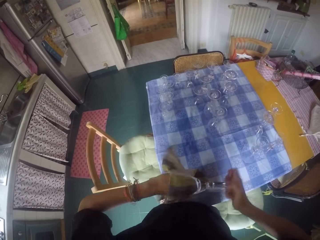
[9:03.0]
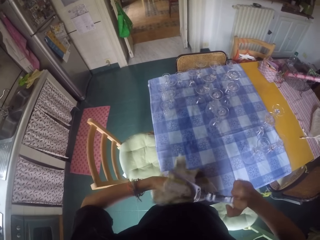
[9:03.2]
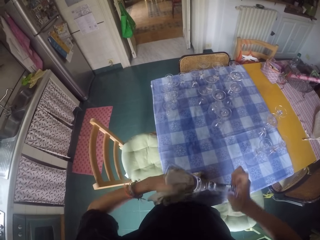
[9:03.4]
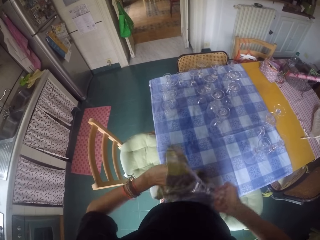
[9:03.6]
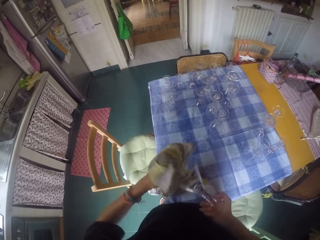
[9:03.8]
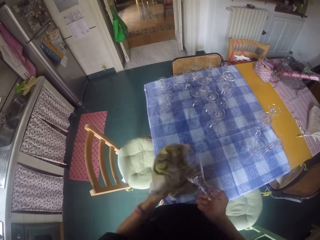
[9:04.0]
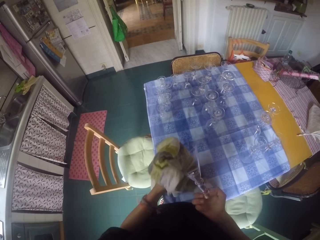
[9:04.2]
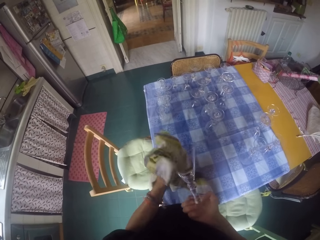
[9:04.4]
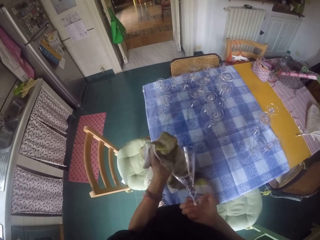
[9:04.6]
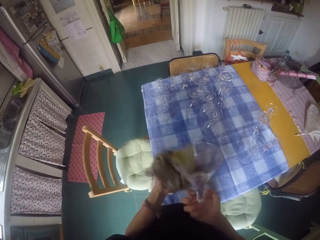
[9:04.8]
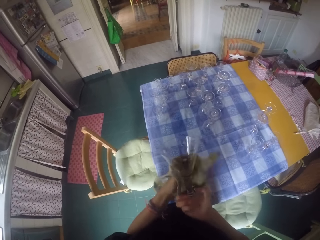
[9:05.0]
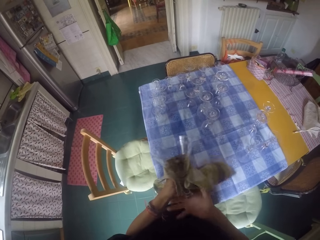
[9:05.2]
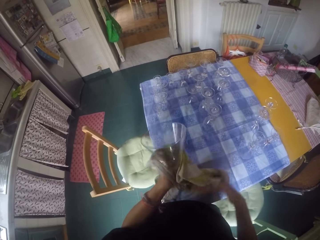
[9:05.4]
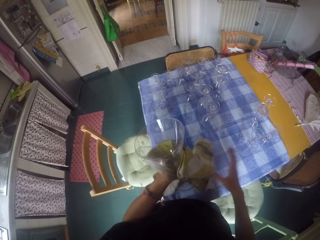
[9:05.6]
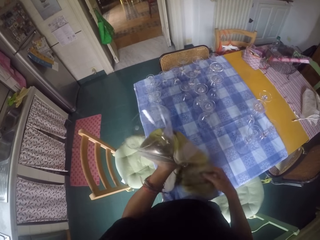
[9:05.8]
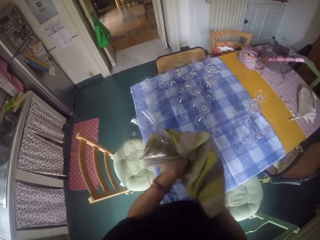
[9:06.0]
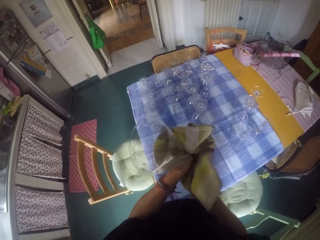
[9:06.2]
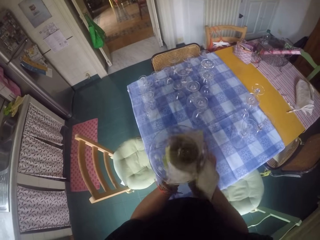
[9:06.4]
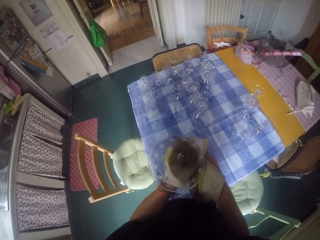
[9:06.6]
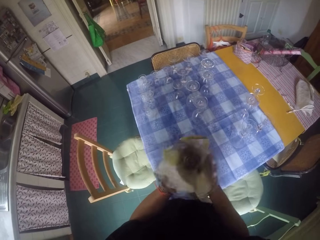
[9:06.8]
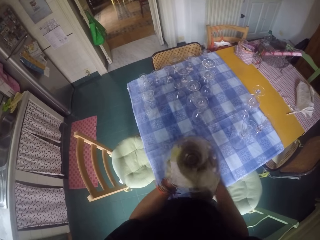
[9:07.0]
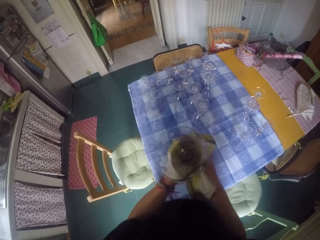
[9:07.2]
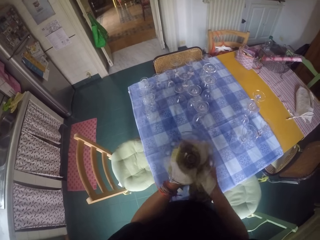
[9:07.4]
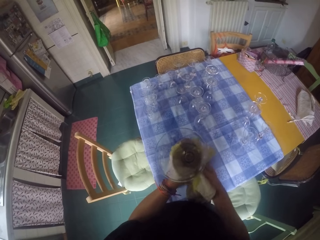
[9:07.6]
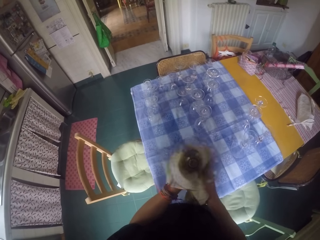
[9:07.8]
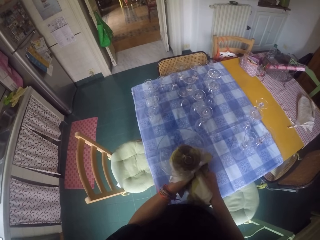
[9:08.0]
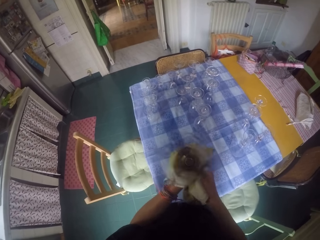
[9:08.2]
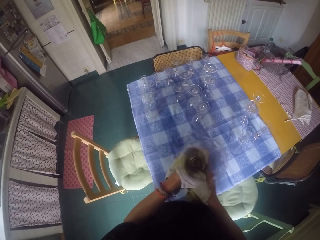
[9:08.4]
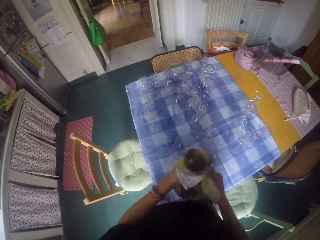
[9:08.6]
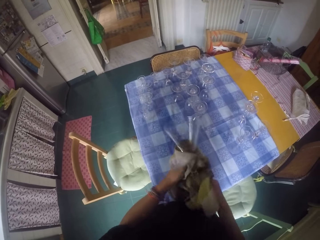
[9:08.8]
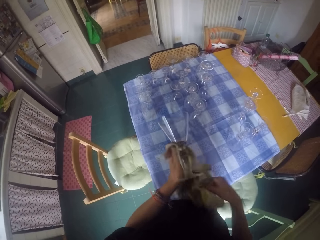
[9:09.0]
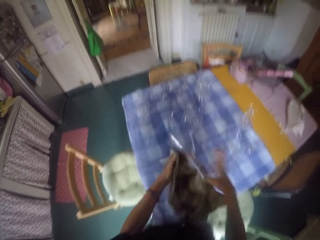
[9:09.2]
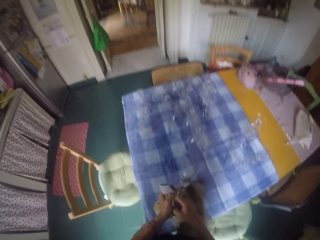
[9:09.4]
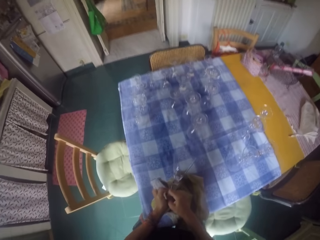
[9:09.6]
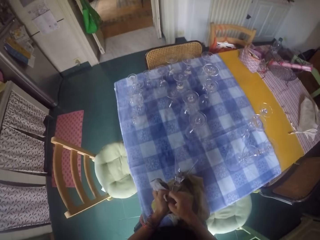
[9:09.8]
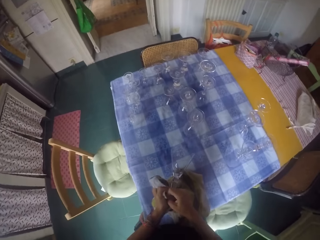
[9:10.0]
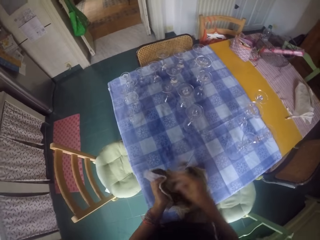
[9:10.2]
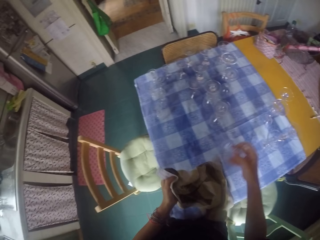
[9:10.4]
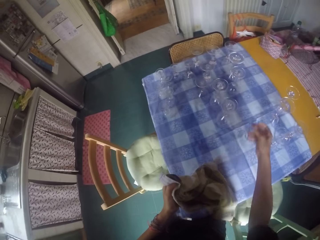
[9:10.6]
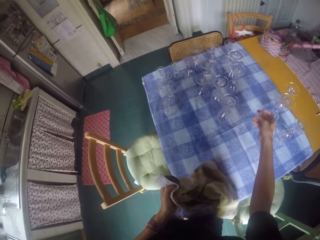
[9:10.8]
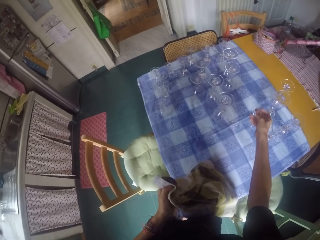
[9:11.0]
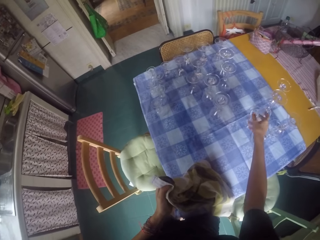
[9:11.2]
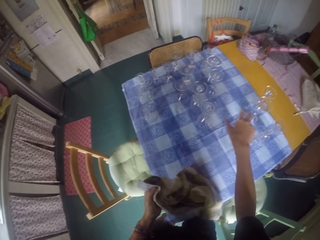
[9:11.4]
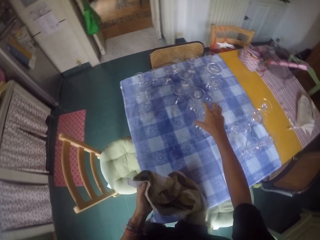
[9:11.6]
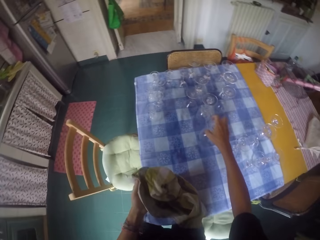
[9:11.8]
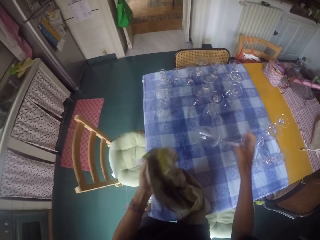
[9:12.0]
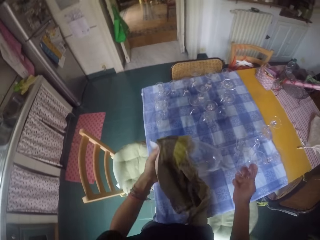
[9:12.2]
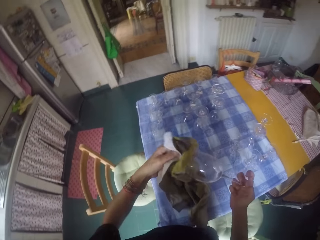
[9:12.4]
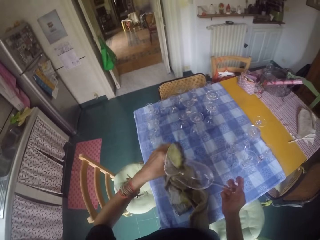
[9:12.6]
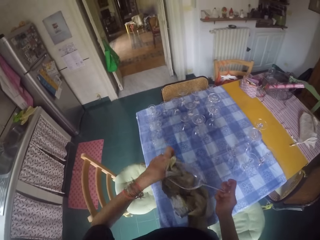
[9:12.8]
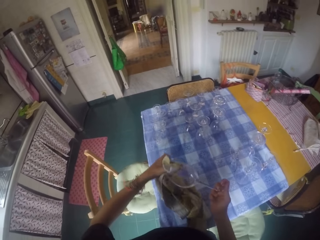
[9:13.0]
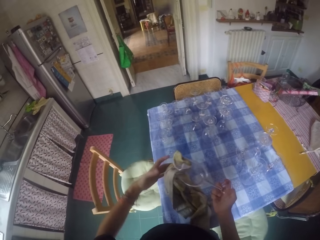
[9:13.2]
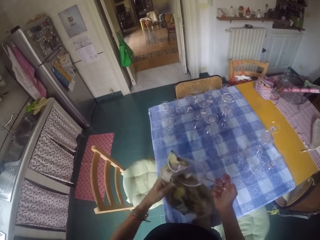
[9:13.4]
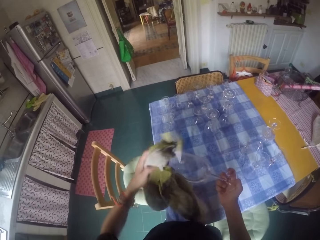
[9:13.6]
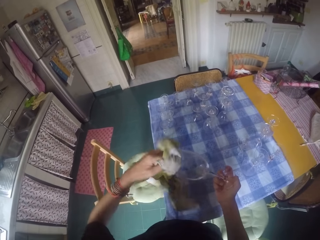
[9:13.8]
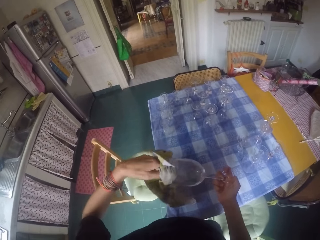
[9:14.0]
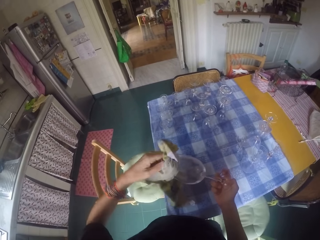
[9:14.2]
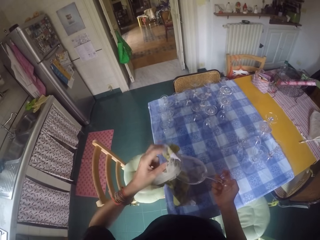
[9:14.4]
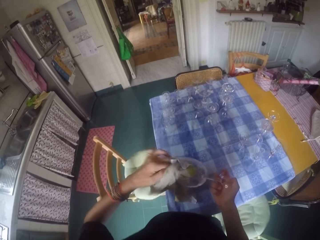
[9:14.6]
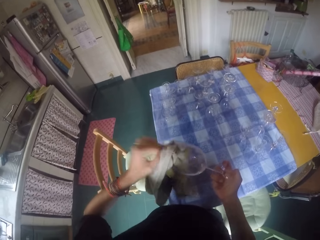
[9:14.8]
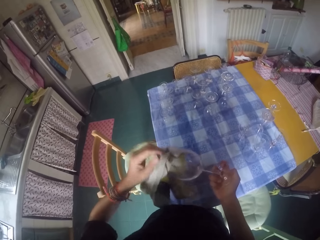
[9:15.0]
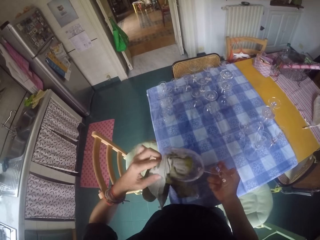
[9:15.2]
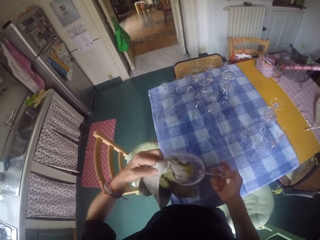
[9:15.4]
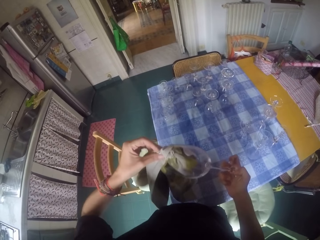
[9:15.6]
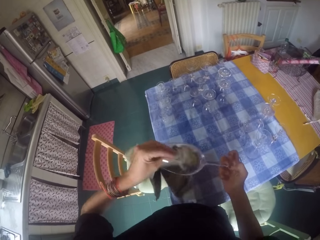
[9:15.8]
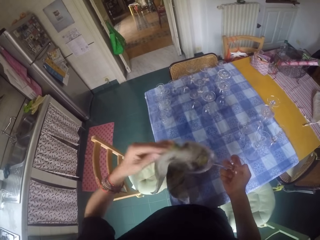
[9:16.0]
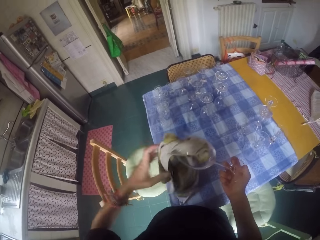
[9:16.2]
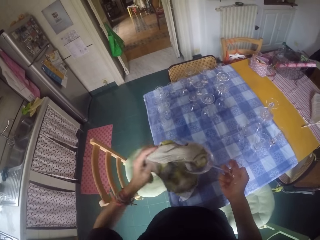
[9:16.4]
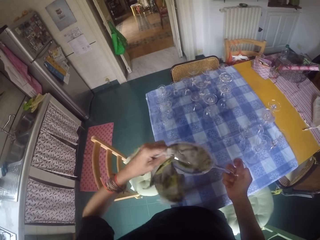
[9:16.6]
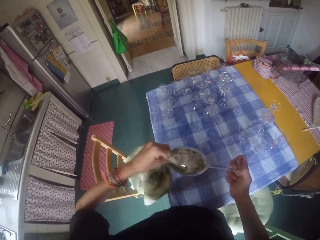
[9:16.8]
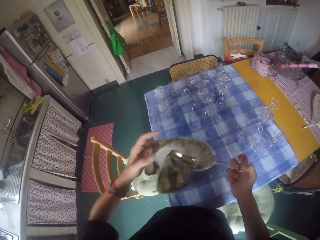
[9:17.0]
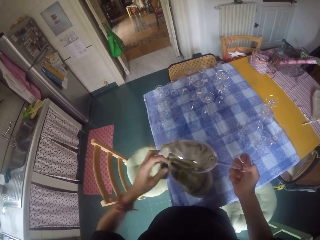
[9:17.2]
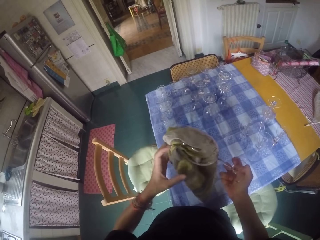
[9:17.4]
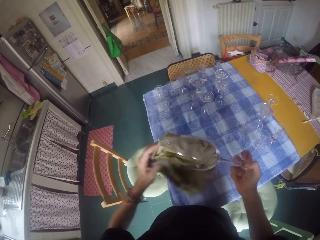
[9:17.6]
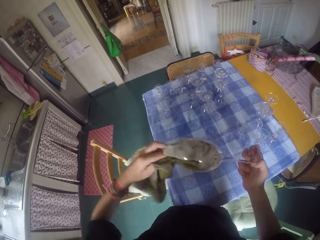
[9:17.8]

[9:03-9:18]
The camera wearer places a wine glass on the table. They pick the wine glass on the table. They wipe the wine glass with a hand towel.

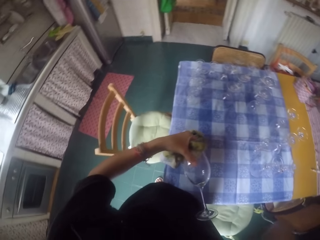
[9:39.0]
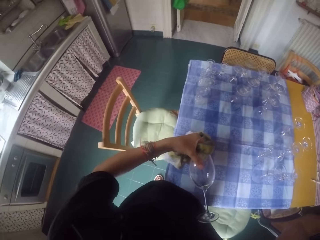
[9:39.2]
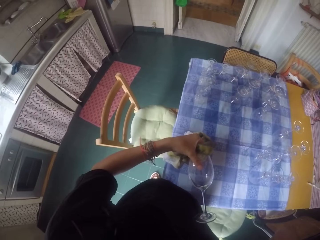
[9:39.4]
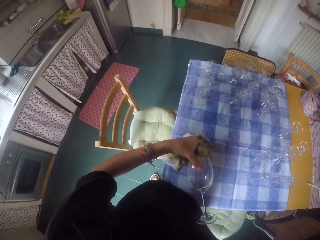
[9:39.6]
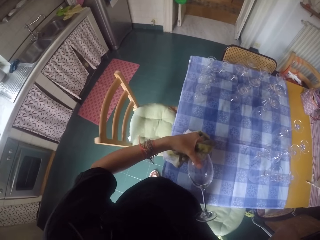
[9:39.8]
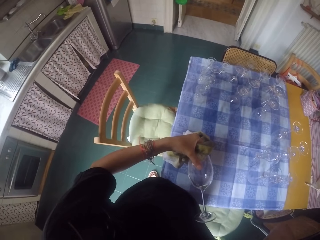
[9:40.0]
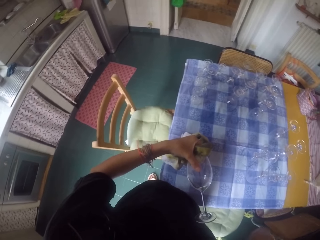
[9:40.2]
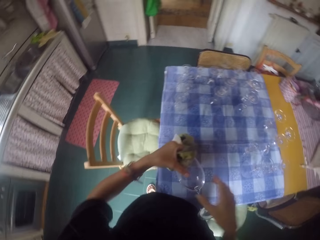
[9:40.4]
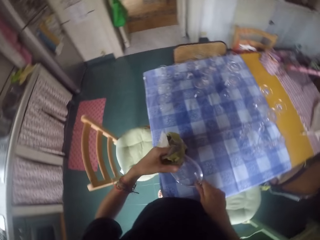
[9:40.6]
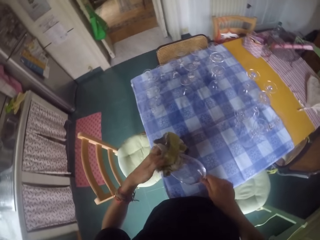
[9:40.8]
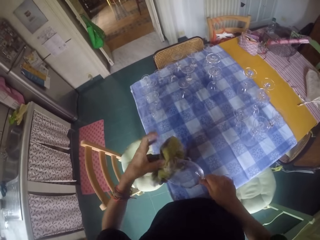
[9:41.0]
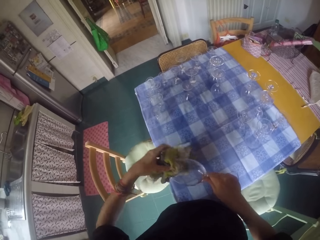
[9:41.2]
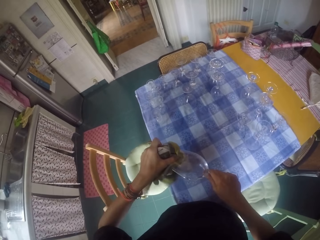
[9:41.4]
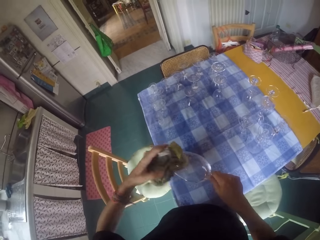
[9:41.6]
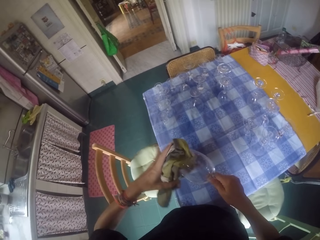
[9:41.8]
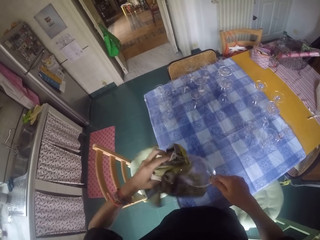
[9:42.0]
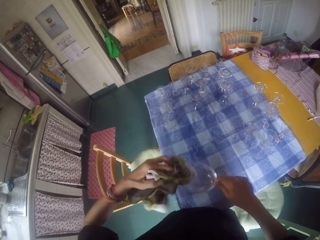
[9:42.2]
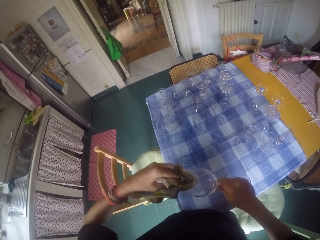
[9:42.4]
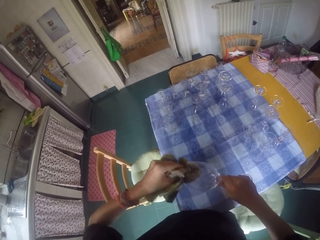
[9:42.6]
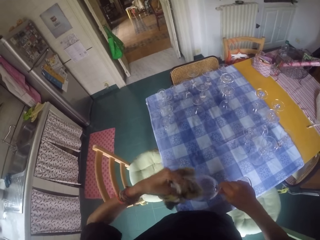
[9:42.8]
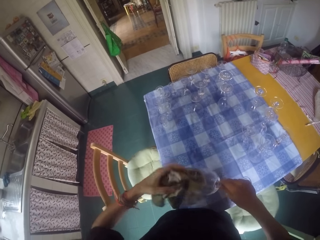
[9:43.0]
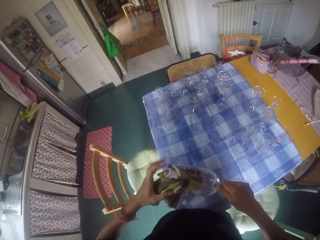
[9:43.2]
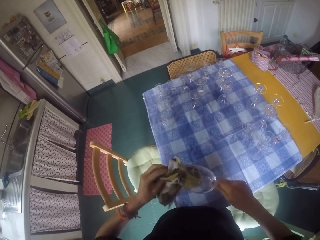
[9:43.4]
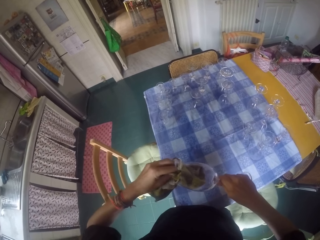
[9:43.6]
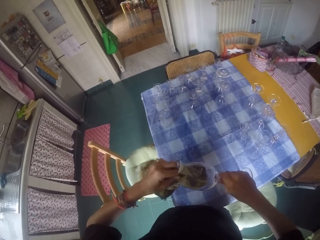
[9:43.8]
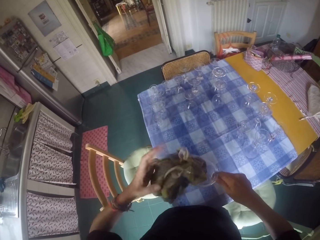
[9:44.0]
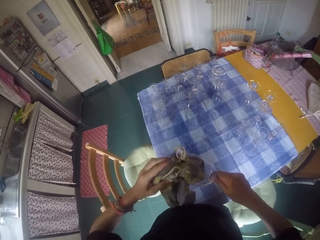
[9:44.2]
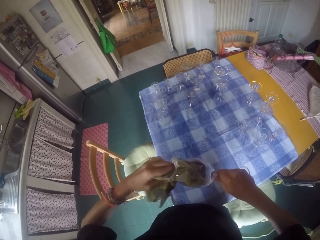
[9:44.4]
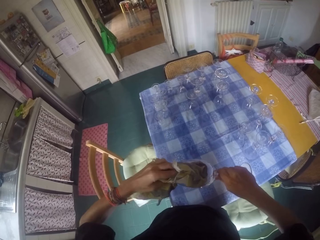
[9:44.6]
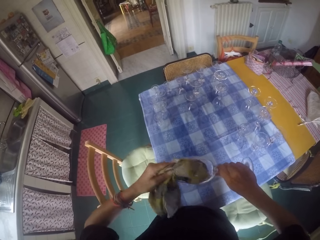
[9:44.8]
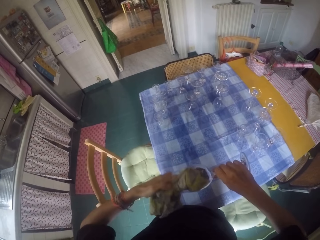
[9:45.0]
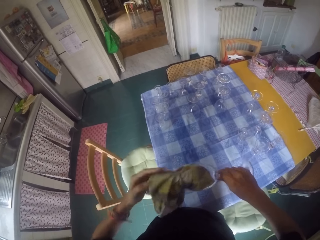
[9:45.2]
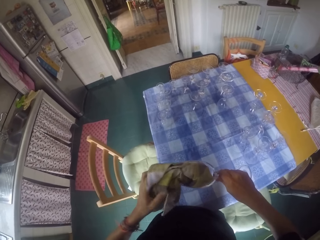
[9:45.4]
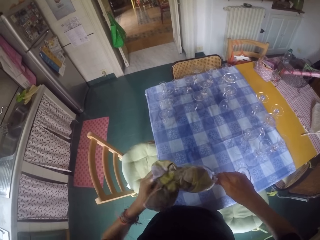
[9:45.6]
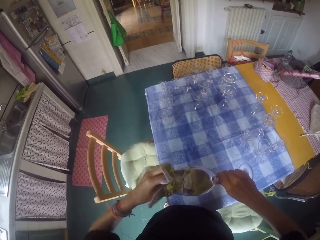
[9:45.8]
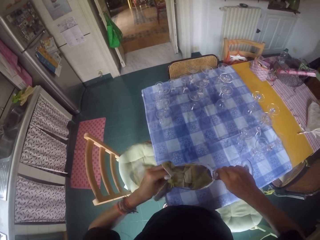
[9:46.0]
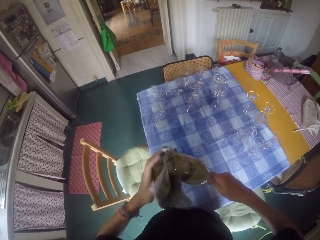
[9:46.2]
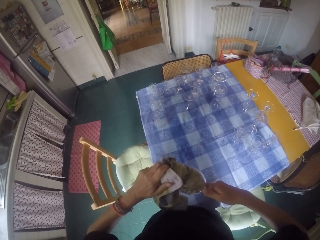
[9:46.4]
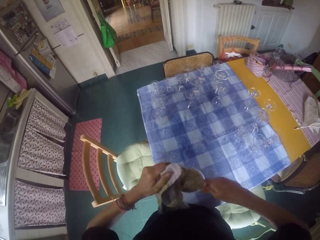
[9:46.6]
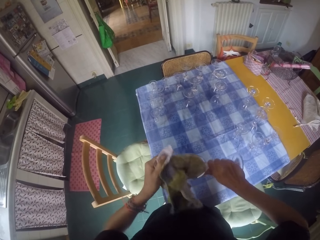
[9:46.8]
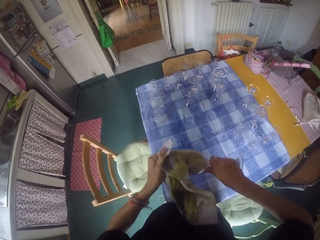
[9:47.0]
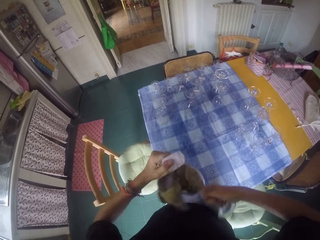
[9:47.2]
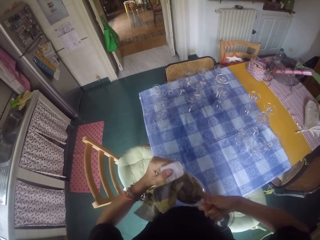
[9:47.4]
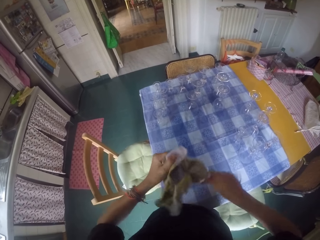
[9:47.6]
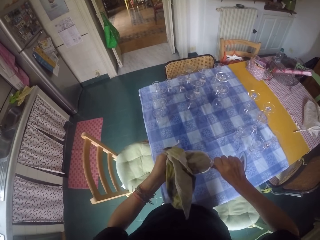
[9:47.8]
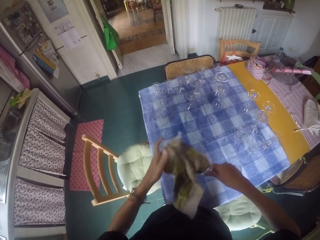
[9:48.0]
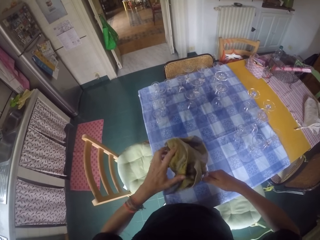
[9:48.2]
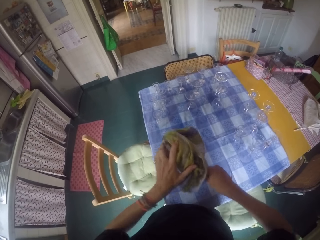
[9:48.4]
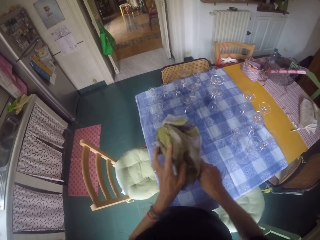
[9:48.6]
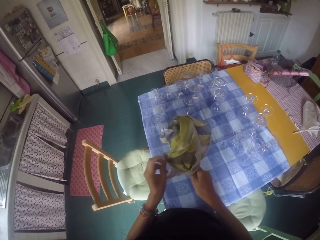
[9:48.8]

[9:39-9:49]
The camera wearer moves the right hand. They hold a wine glass on the left hand. They wipe the wine glass with a glass towel.
